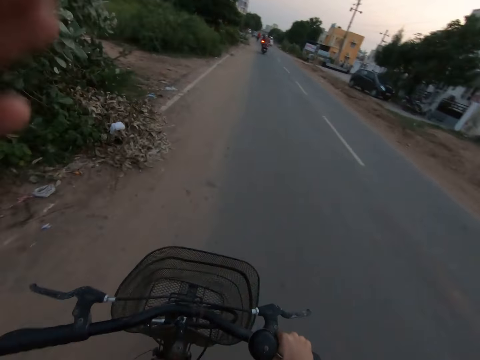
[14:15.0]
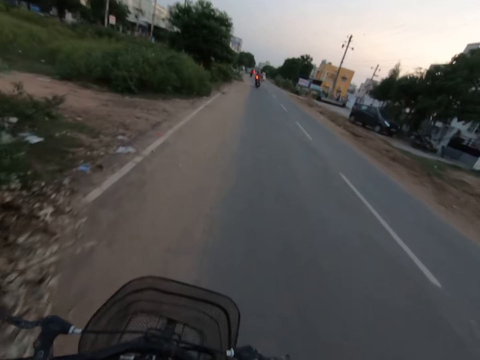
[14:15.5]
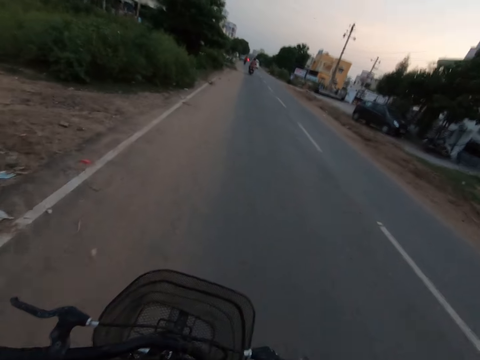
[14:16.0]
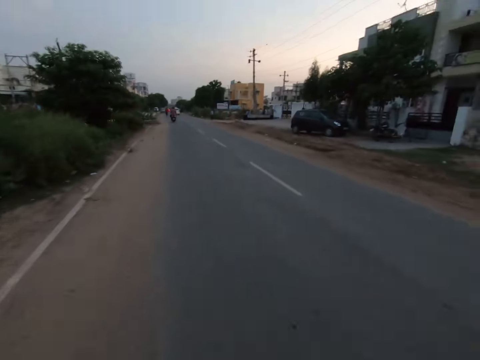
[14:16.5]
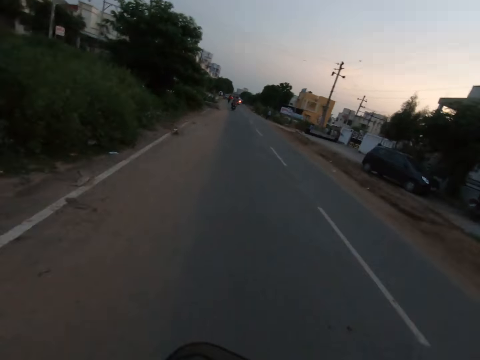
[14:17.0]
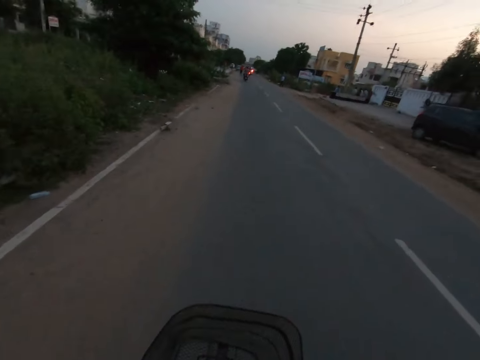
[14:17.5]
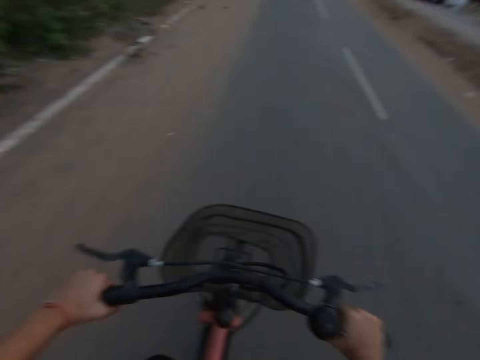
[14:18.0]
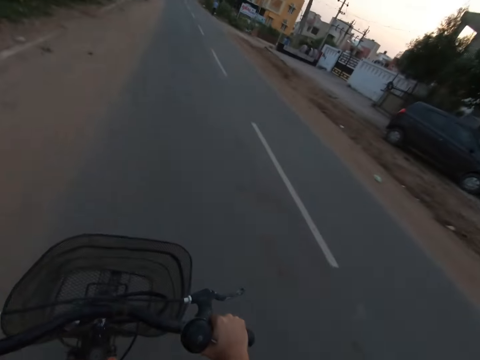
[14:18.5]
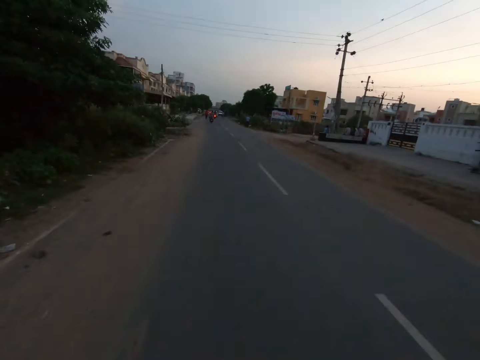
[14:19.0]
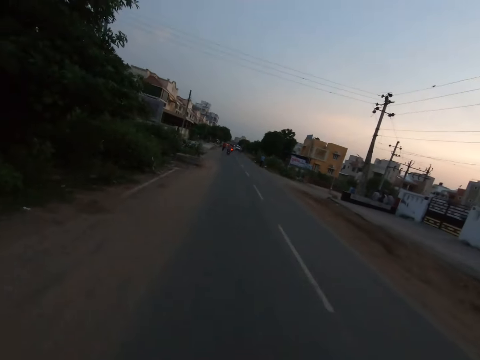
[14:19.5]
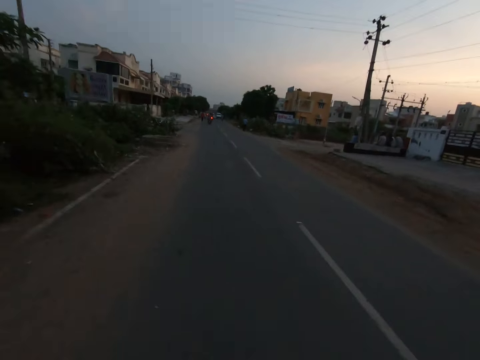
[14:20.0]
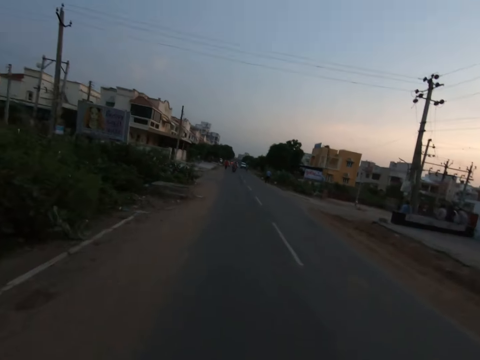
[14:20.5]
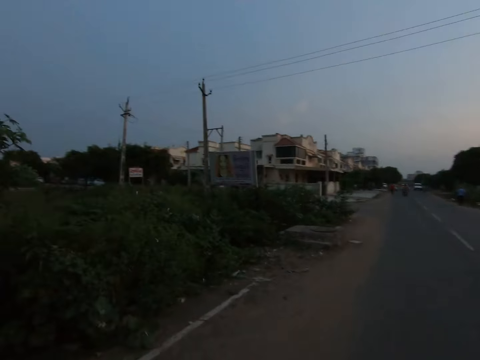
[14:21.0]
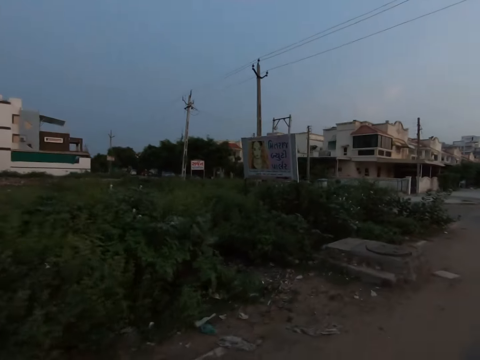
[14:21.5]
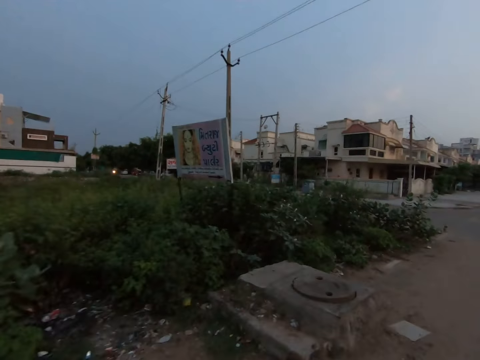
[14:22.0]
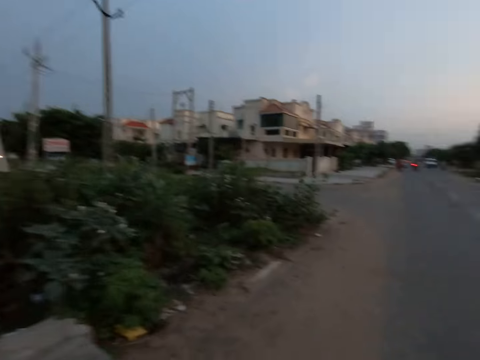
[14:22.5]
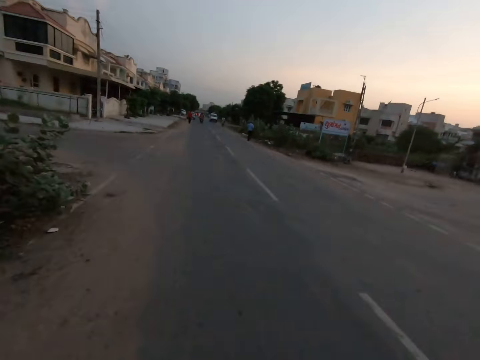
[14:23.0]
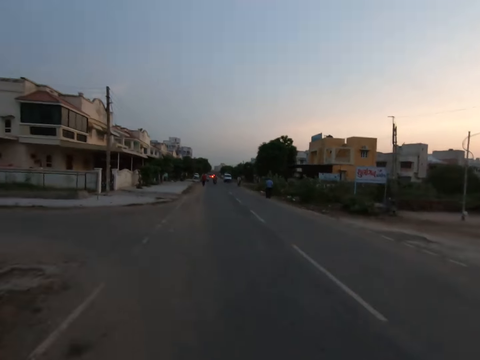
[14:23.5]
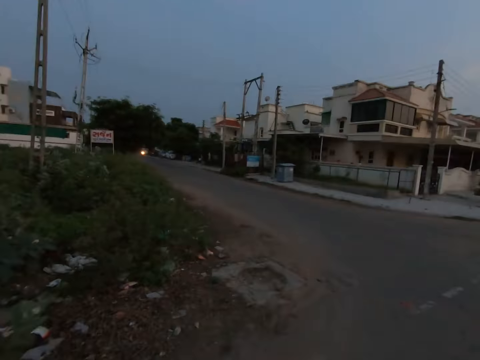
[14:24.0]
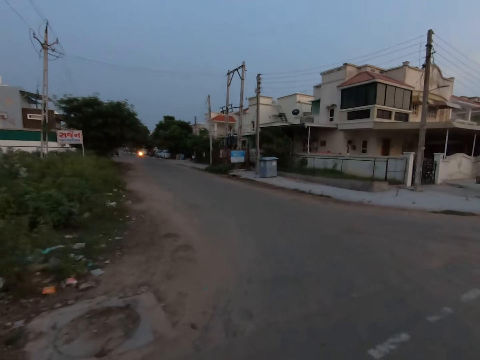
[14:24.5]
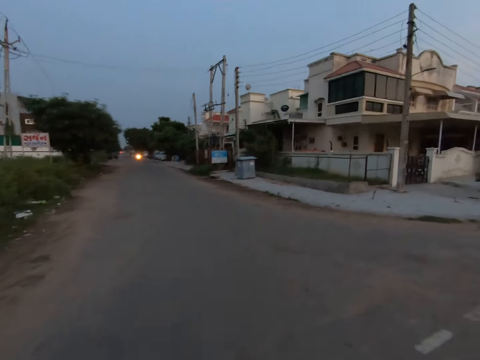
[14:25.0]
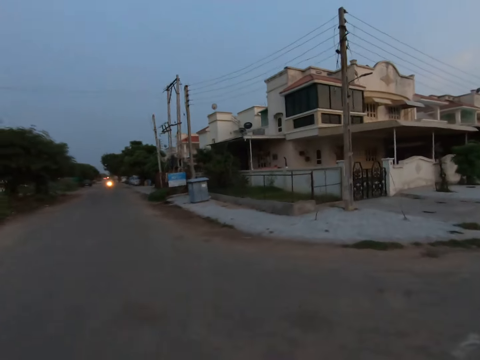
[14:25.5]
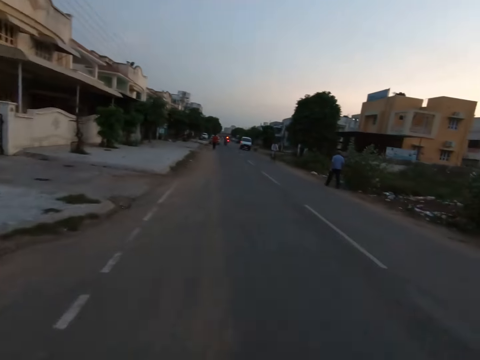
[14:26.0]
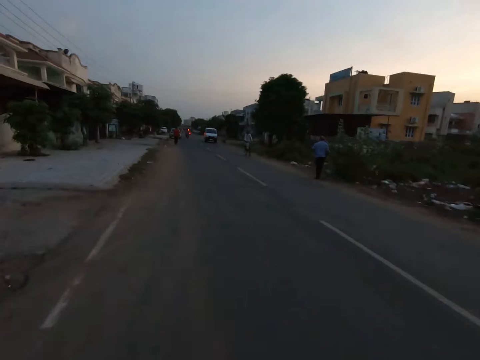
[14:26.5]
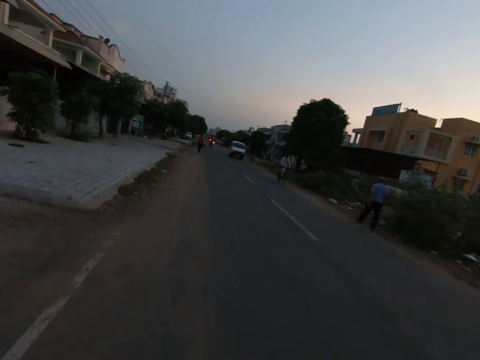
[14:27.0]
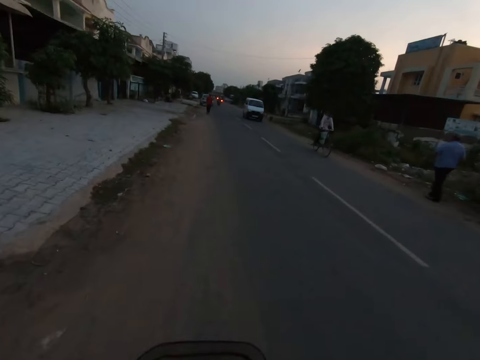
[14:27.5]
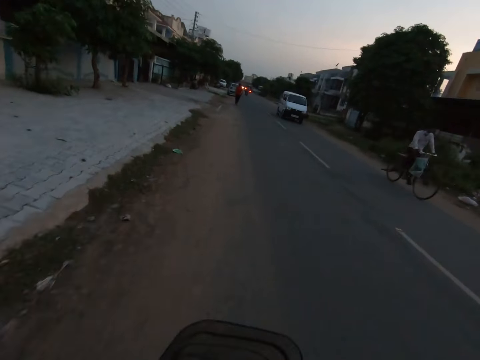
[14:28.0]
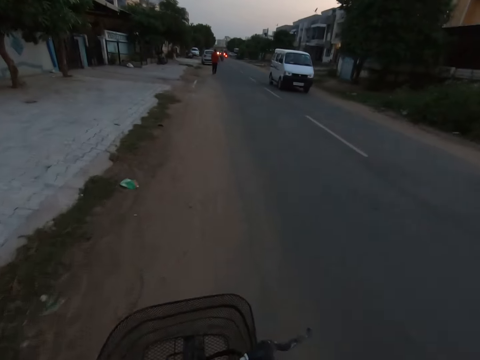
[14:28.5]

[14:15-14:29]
The camera wearer does something. They look around. They look around again.

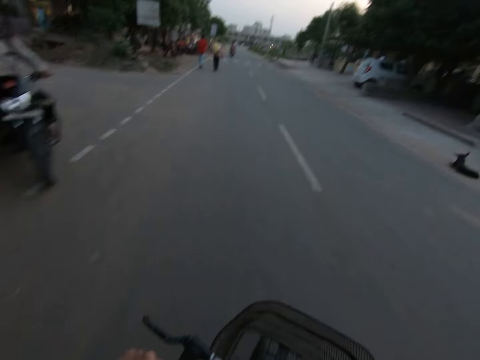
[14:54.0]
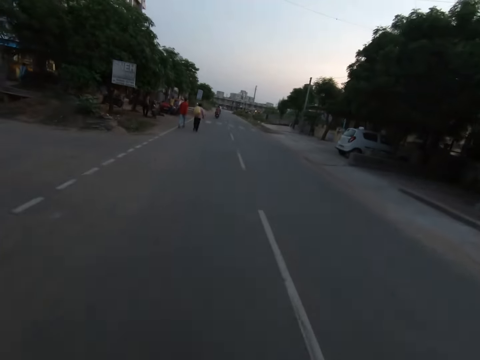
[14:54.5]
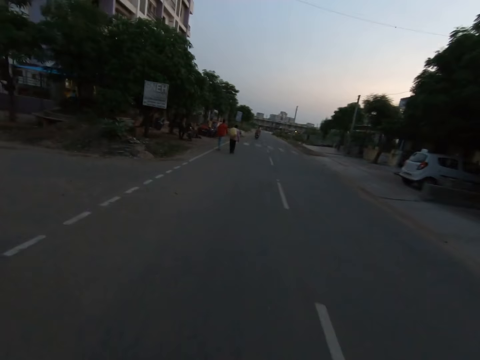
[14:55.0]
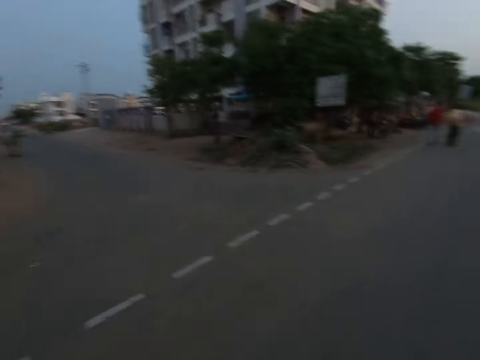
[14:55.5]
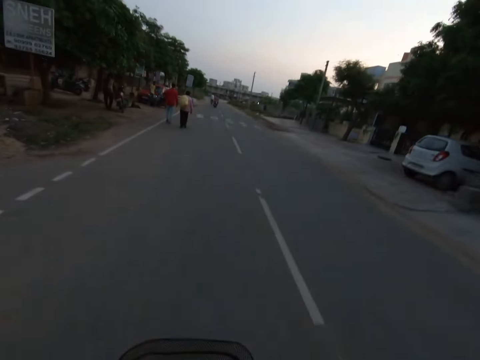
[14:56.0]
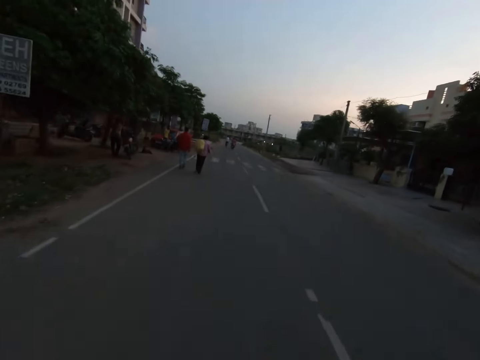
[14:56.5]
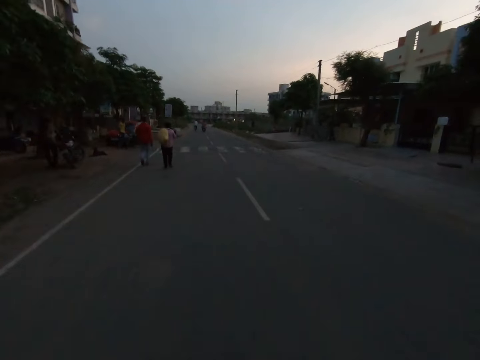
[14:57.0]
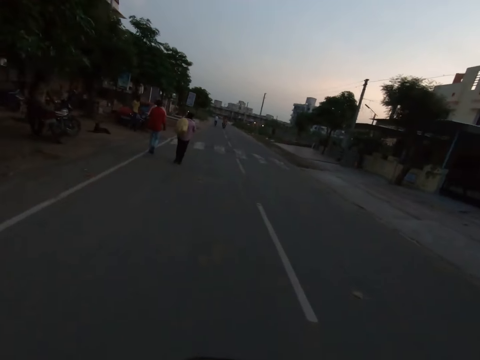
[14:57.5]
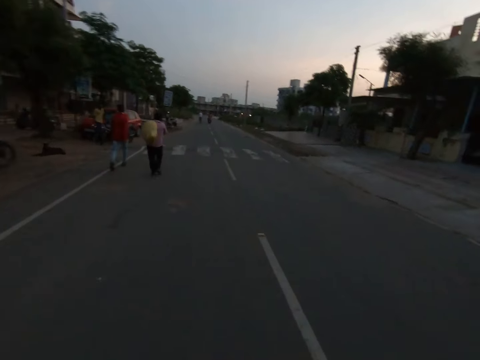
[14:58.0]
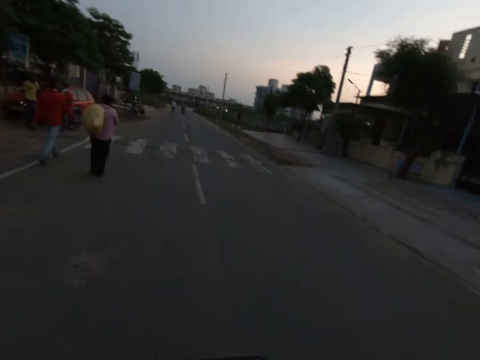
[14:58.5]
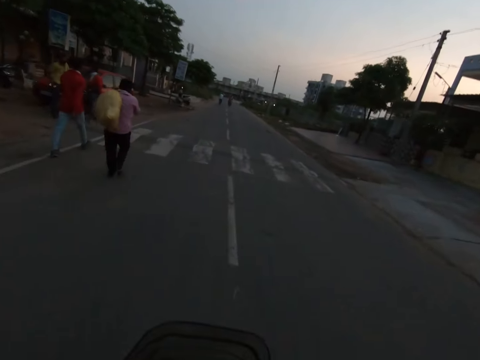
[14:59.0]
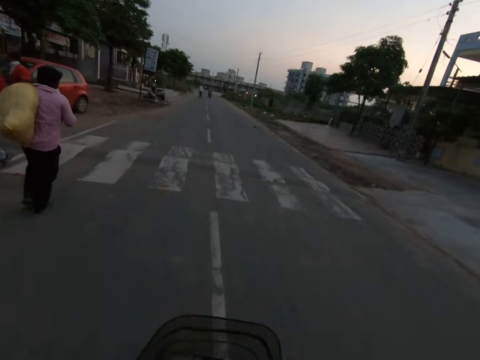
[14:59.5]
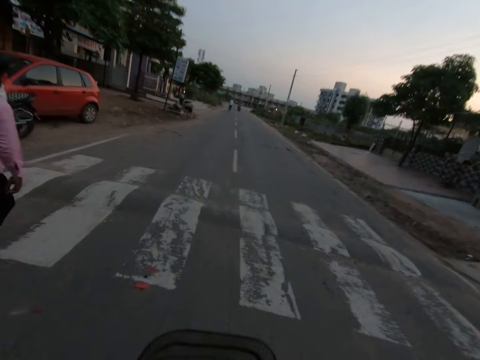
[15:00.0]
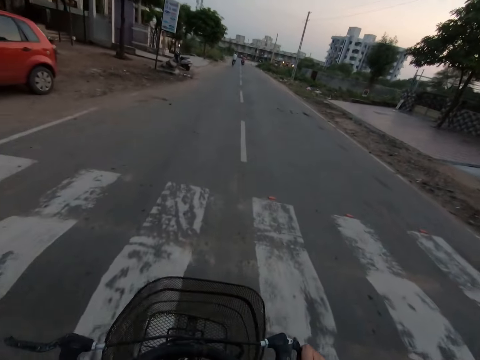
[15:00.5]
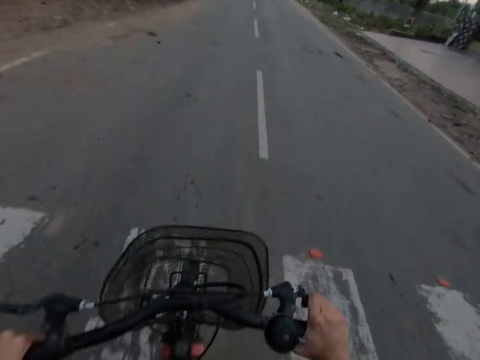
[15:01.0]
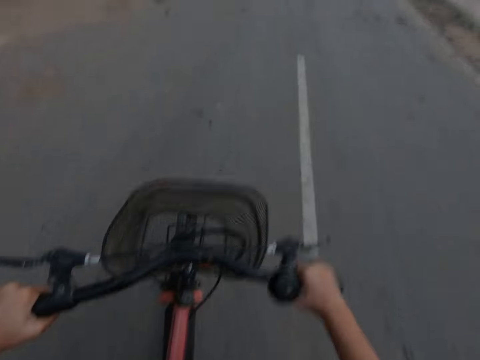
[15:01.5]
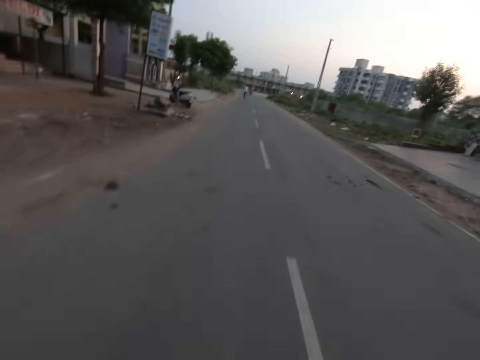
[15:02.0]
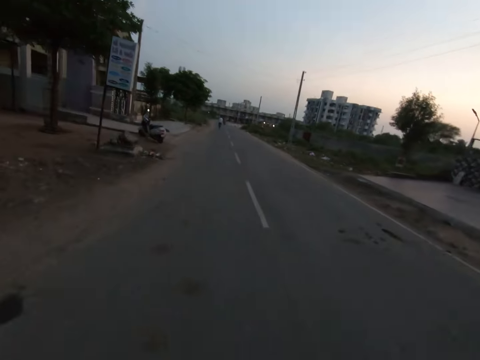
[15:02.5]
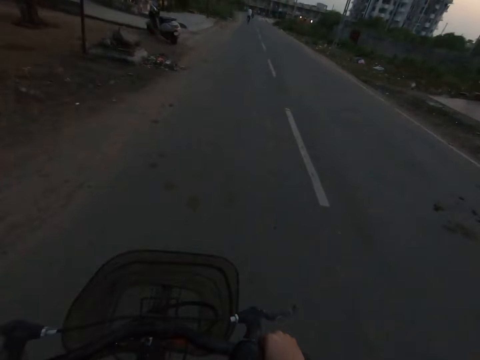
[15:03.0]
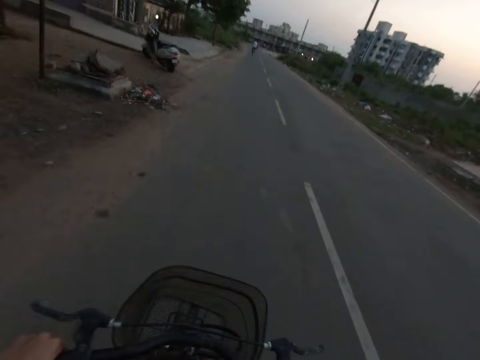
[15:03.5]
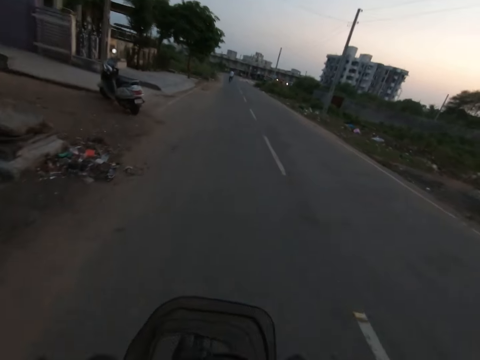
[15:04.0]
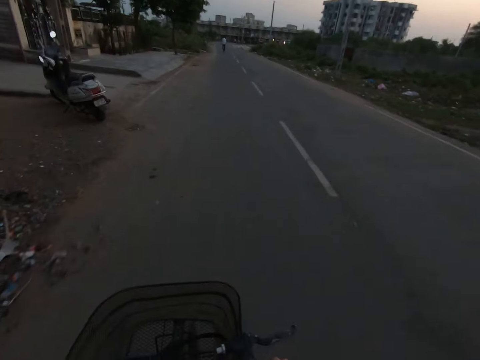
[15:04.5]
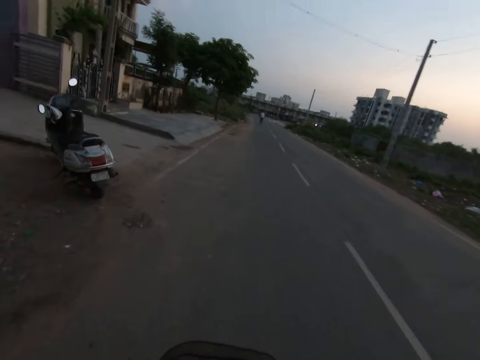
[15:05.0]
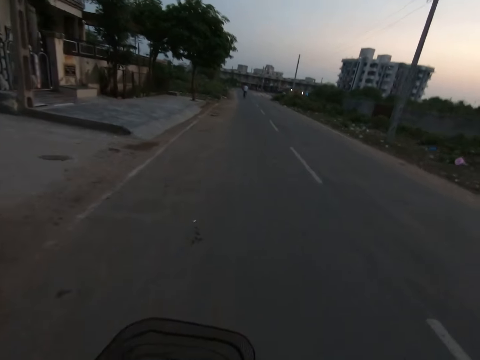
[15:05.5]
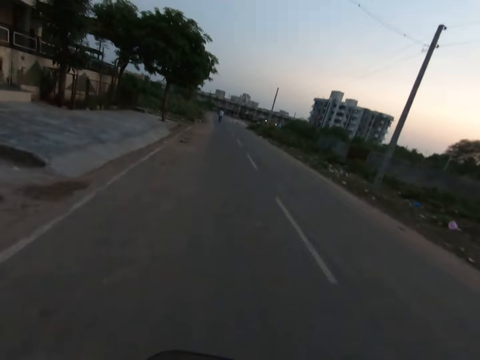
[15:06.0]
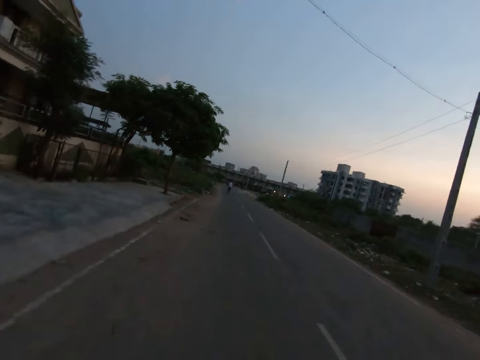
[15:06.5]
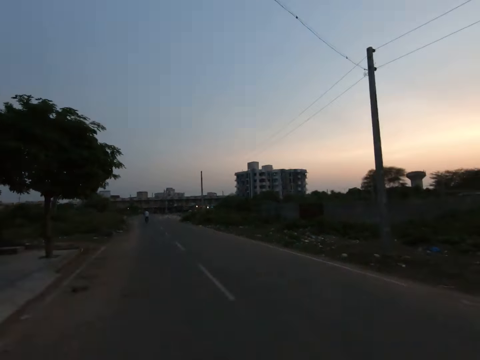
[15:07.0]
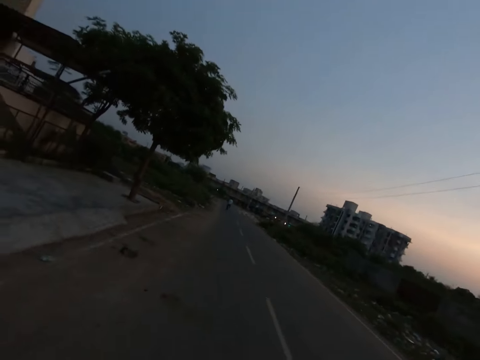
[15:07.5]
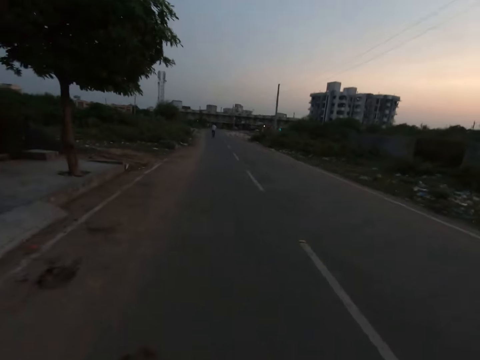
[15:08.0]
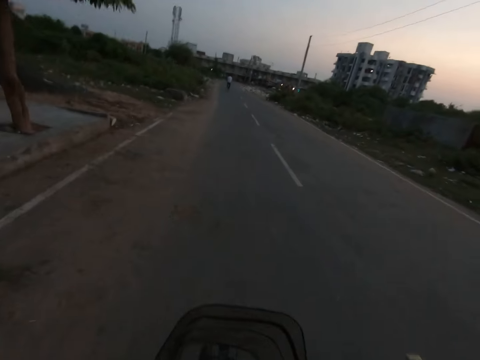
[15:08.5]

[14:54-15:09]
The camera wearer looks around.
